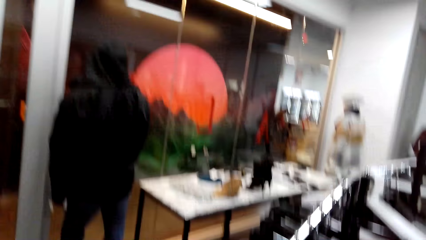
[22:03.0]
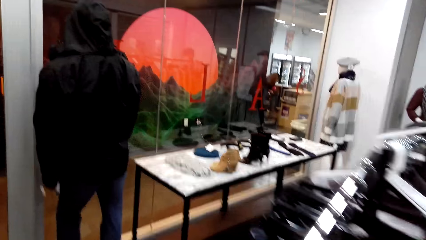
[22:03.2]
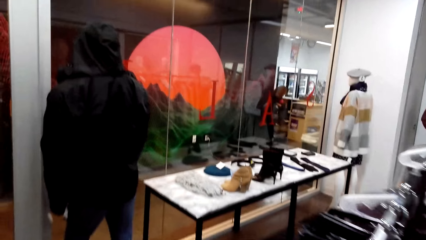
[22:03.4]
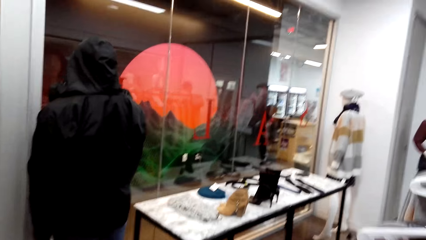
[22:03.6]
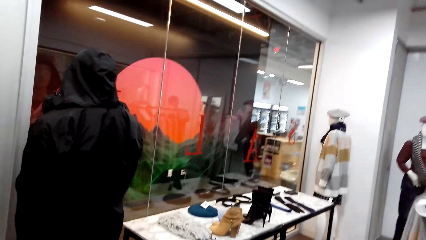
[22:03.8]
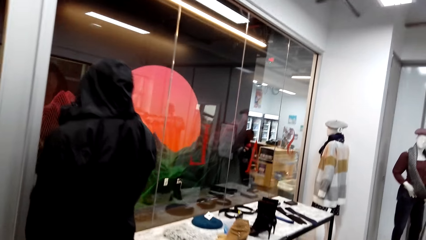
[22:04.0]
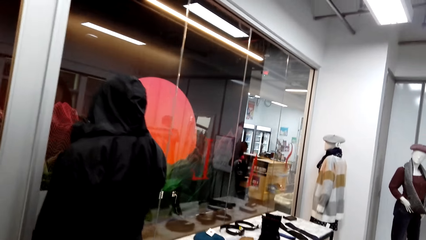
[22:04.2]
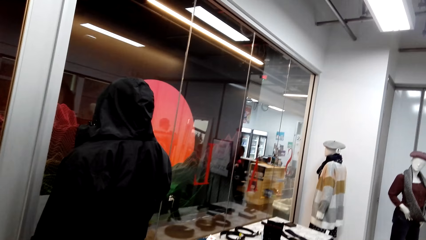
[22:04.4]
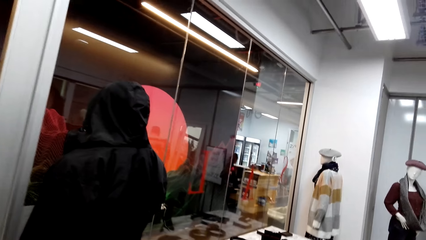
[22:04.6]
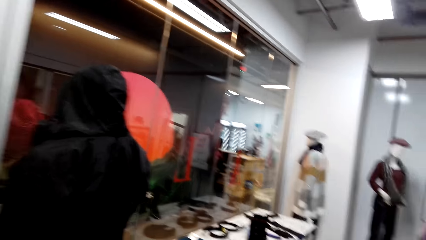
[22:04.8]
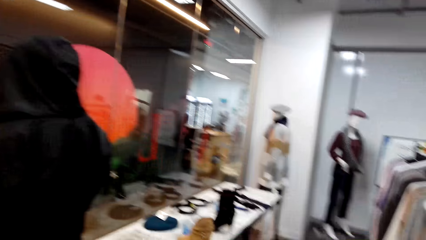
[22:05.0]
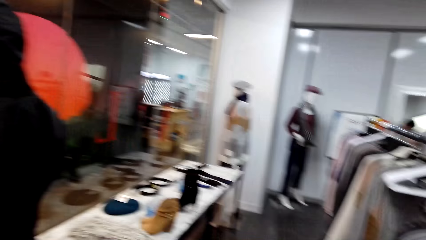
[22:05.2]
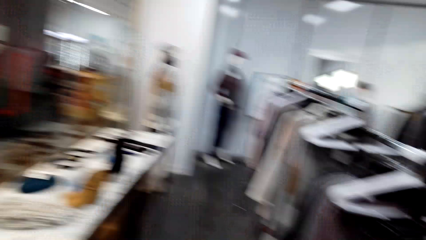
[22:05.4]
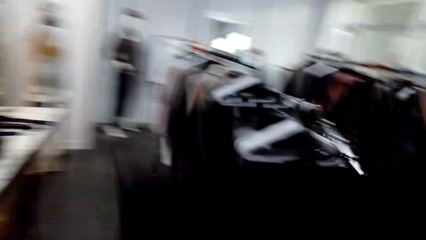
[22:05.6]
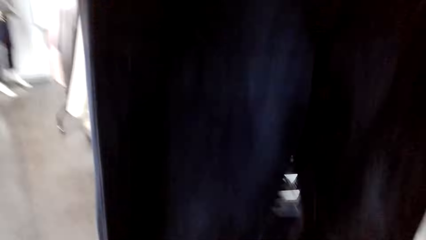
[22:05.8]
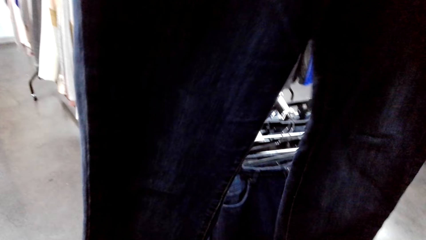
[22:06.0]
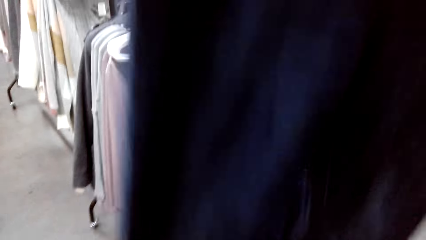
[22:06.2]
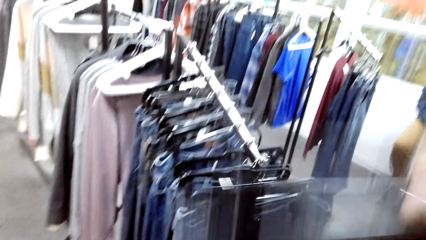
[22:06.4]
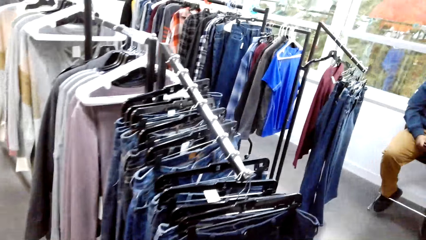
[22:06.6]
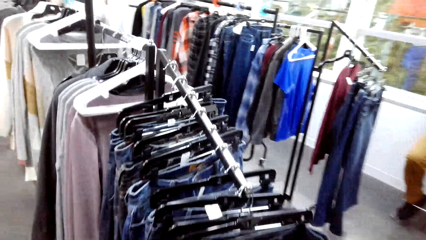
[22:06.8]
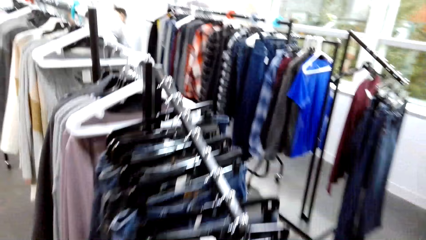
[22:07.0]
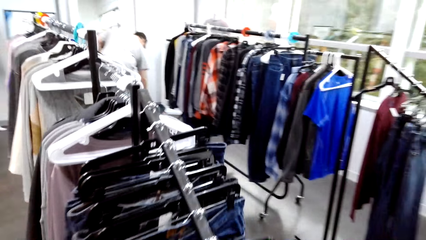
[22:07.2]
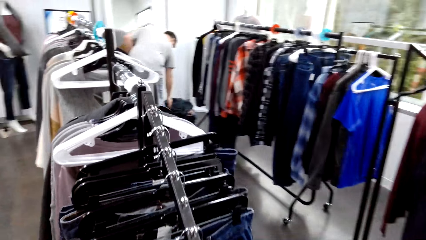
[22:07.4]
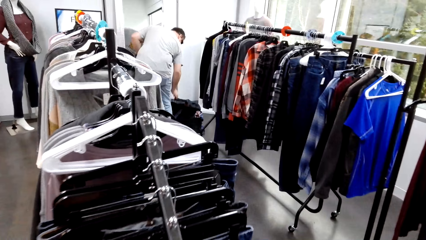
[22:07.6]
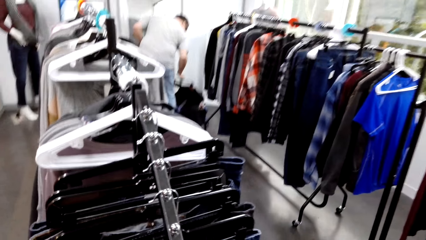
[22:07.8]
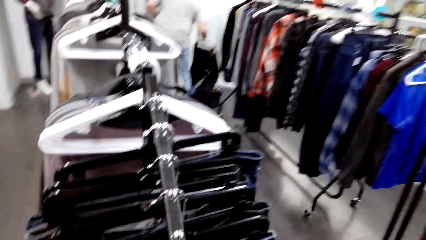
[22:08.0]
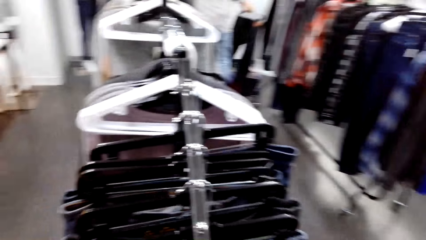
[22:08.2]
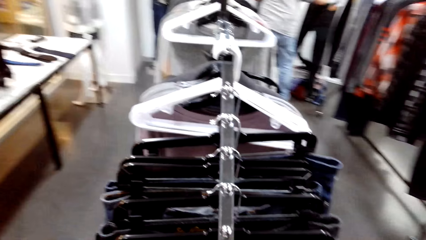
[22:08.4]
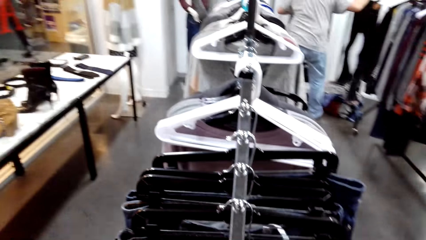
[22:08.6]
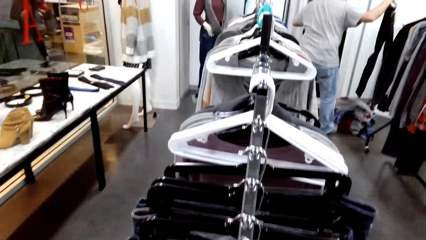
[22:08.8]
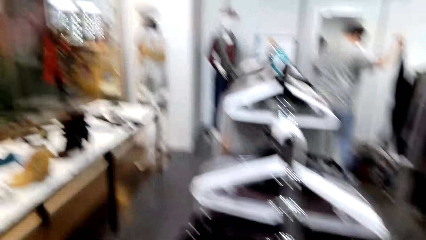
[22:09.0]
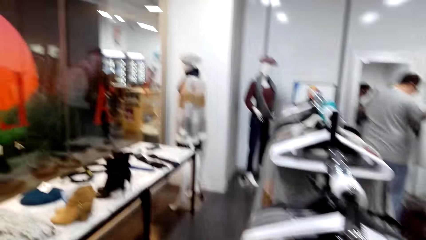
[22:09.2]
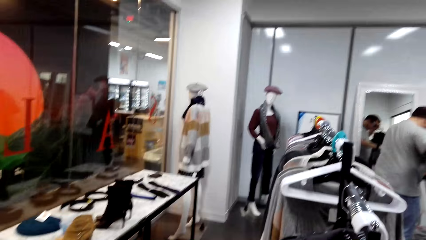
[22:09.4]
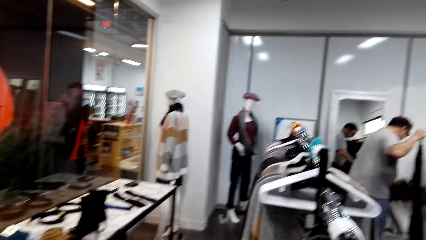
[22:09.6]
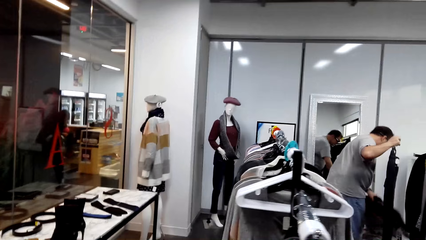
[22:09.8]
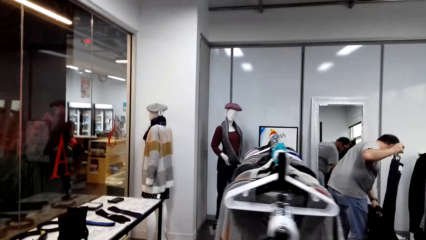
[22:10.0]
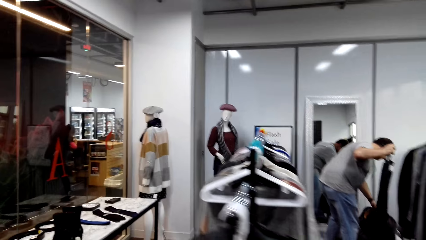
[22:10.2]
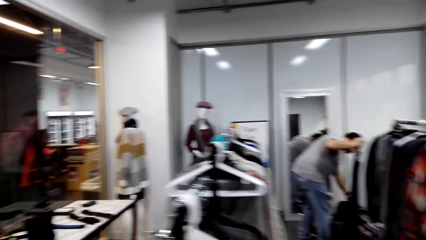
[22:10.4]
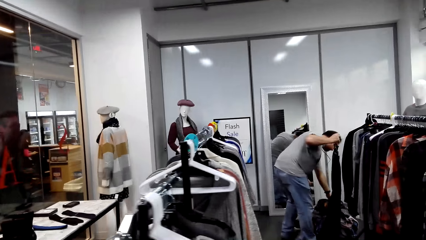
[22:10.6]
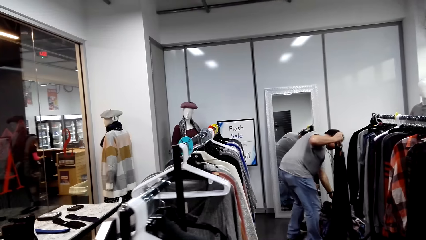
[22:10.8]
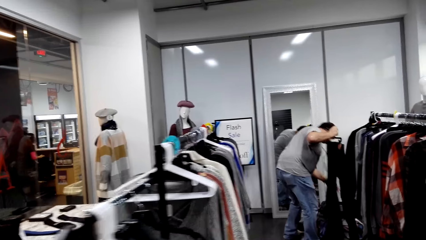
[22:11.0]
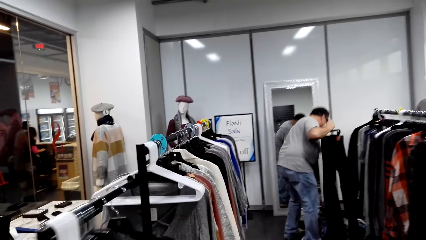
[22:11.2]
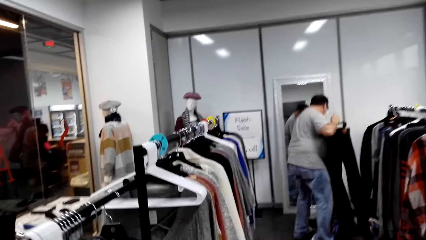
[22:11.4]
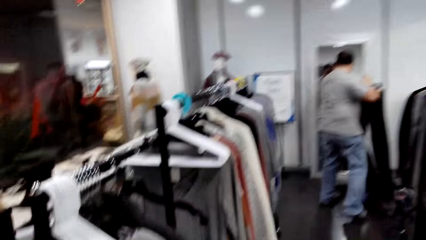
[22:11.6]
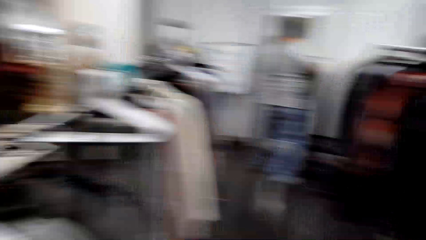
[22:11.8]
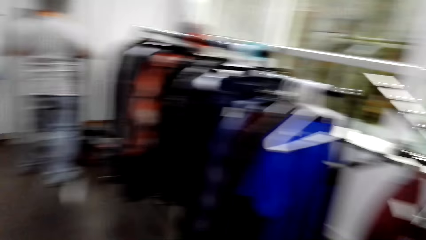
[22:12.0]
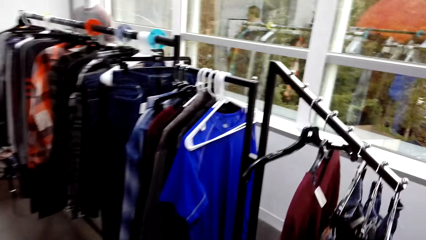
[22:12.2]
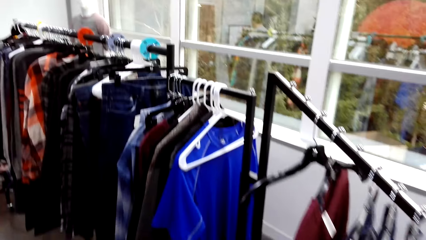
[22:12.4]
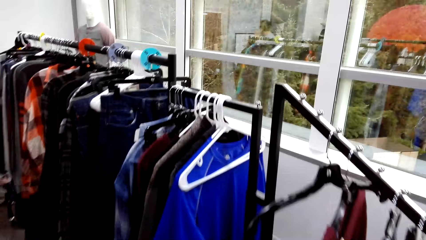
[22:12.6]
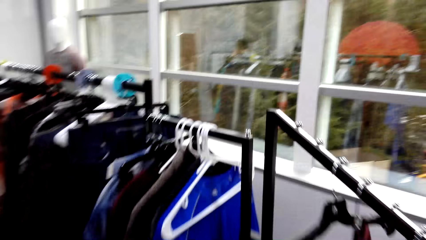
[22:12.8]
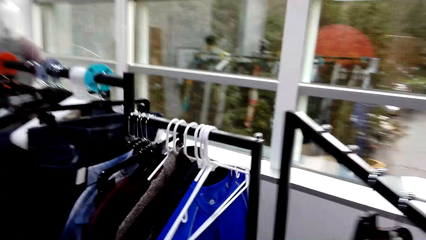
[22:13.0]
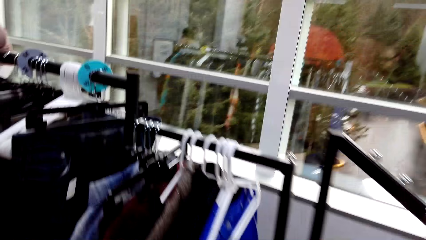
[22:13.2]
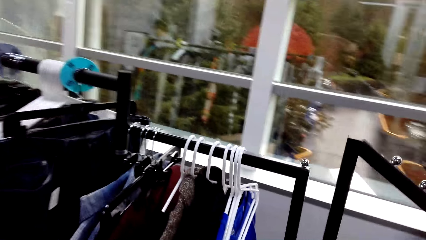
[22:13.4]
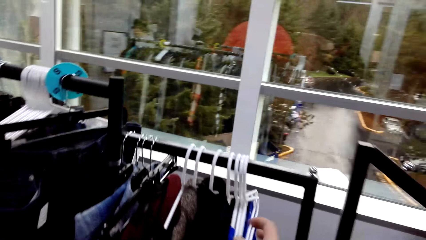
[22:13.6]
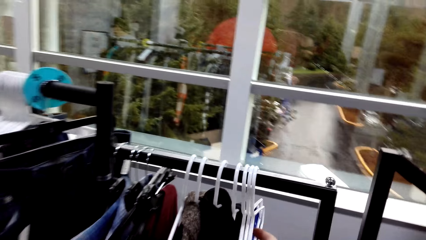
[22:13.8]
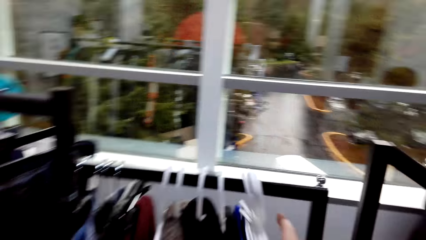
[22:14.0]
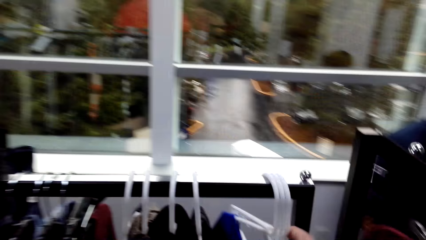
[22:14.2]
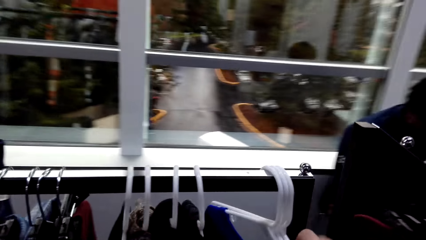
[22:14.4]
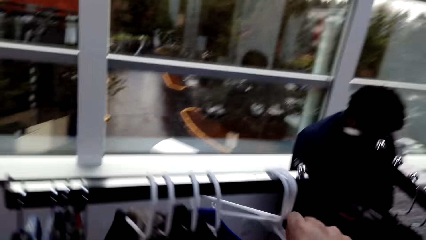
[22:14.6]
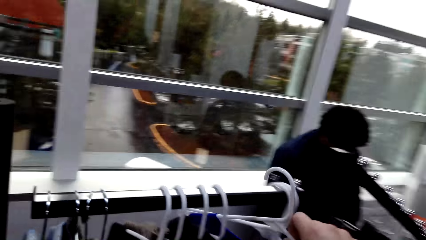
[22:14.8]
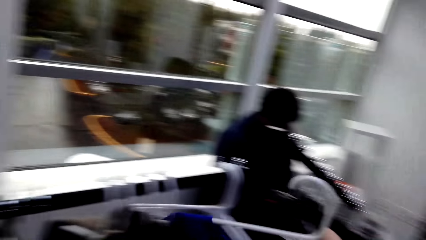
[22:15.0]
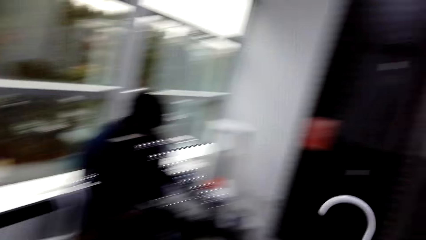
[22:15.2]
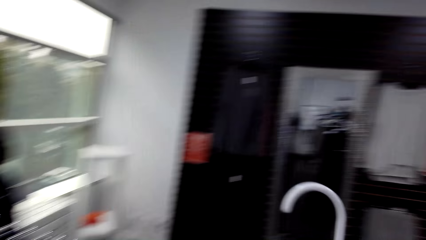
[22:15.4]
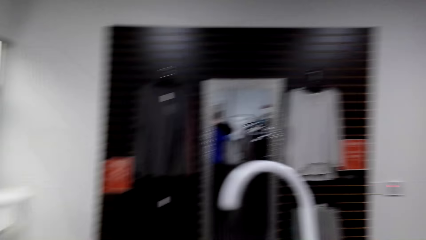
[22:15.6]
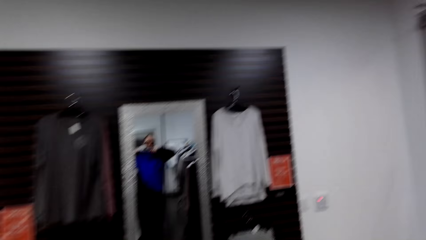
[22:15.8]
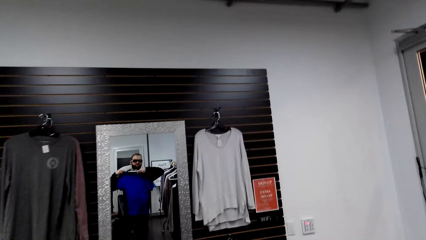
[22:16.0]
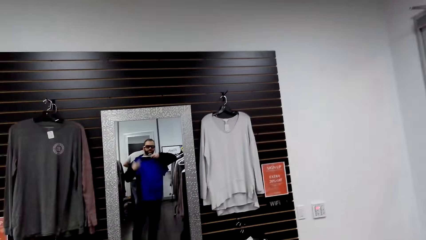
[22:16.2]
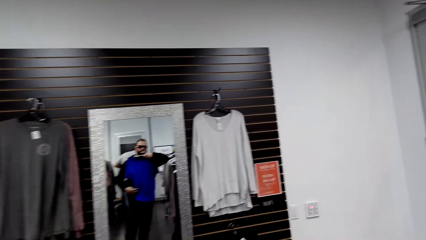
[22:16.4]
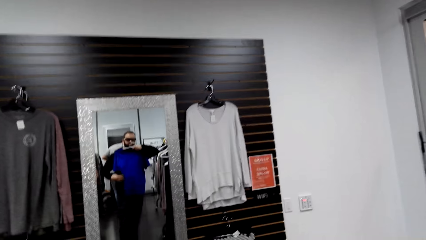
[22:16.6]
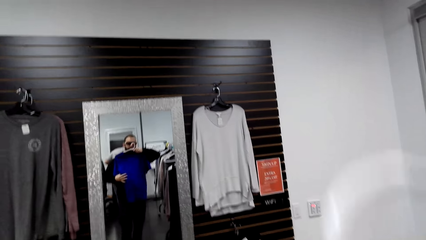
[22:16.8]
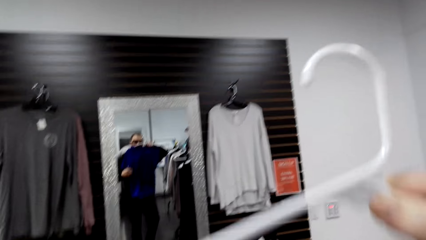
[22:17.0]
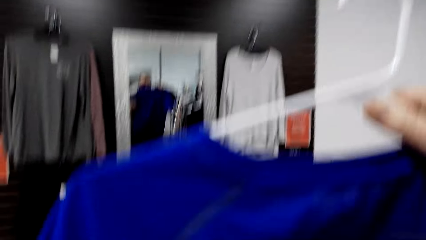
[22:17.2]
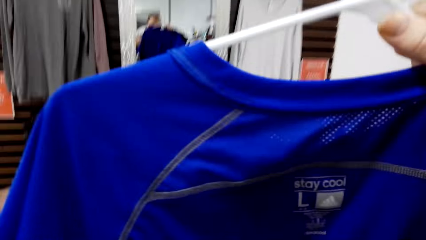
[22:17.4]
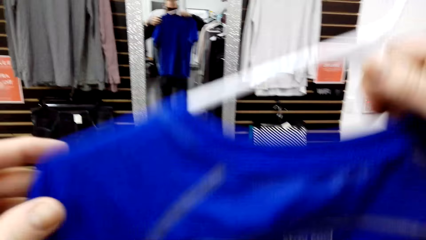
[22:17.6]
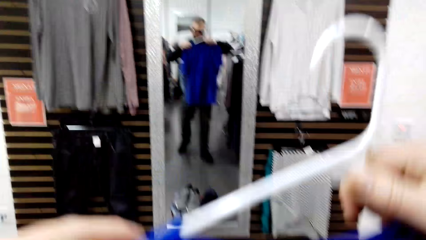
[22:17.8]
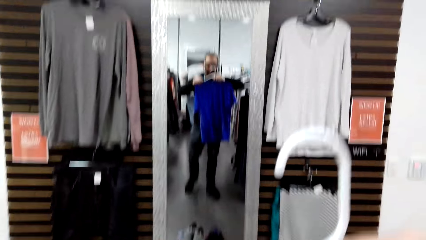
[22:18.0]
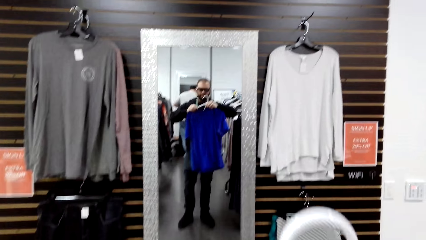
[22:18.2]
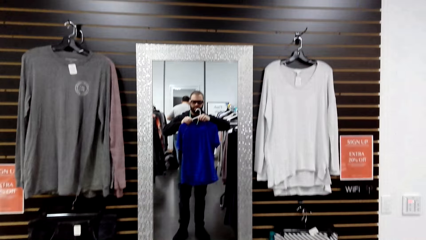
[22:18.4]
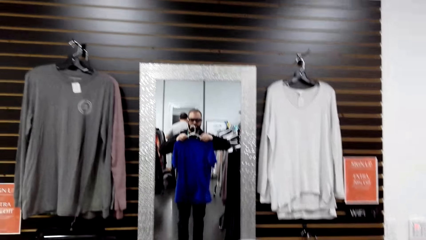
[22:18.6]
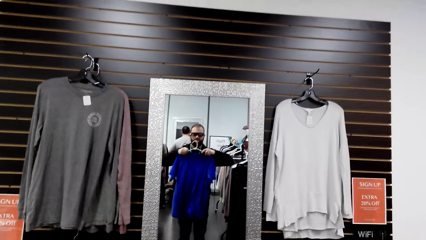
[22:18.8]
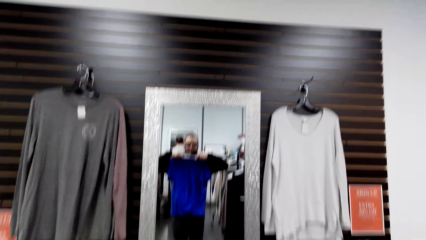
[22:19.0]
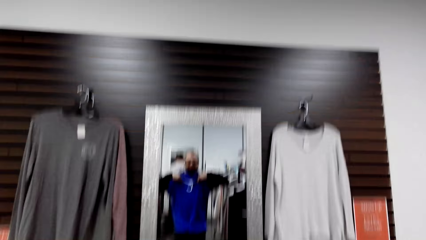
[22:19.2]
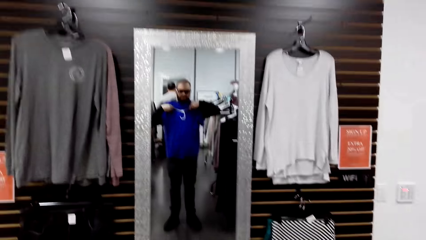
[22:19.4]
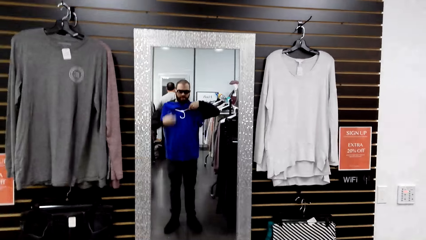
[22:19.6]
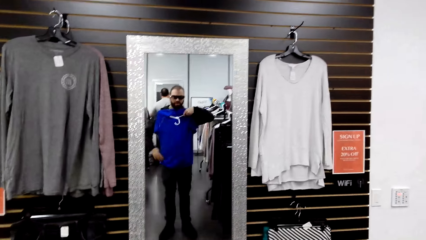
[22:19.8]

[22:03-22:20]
The camera wearer looks around. They carry jeans in the room, lift up the jeans near a rack, drop the jeans back, and carry the jeans along the rack. They sort cloths. They hang the jeans on the rack. They look around. A man drops a cloth in a crate near him. The man stretches jeans on a mirror. The camera wearer walks along the cloth racks. They shift hangers on the cloth rack. They unhang a t-shirt from the rack. They hold the t-shirt on the chest towards the mirror.
